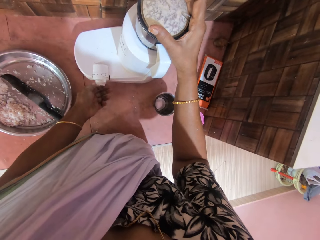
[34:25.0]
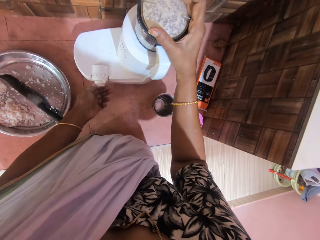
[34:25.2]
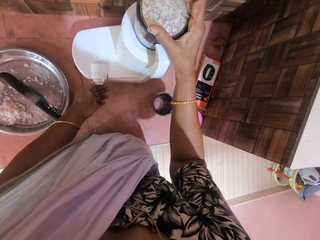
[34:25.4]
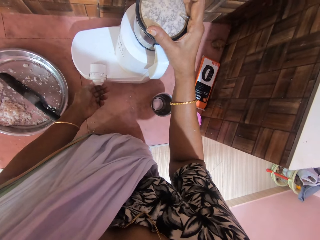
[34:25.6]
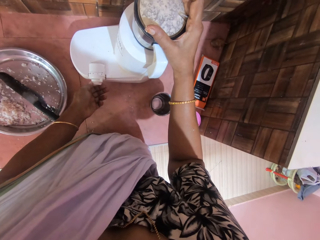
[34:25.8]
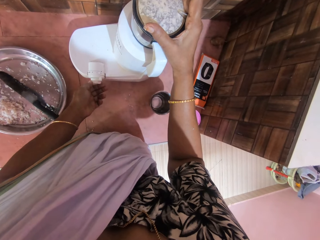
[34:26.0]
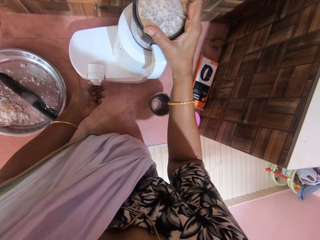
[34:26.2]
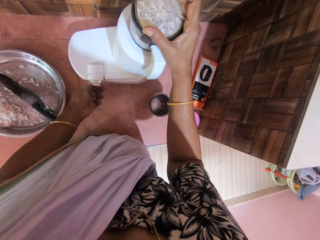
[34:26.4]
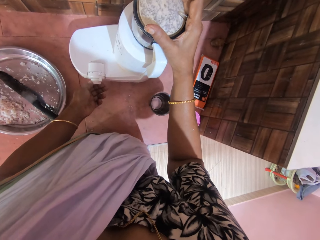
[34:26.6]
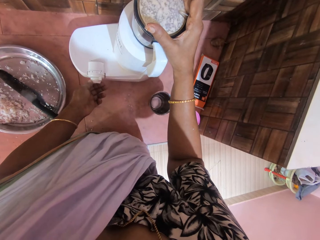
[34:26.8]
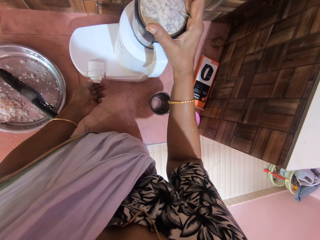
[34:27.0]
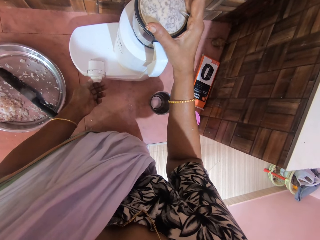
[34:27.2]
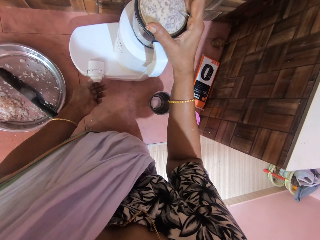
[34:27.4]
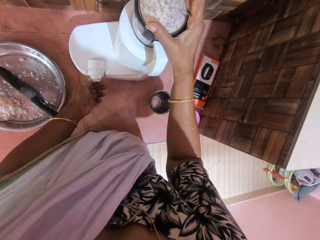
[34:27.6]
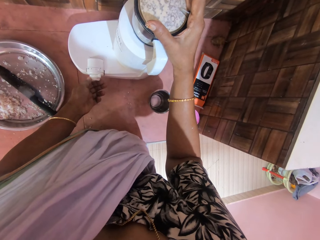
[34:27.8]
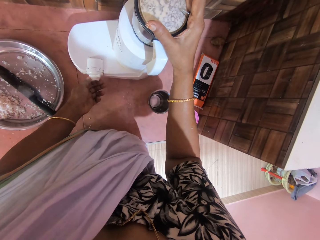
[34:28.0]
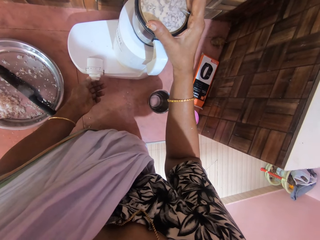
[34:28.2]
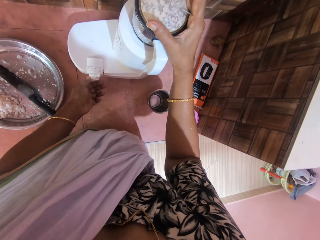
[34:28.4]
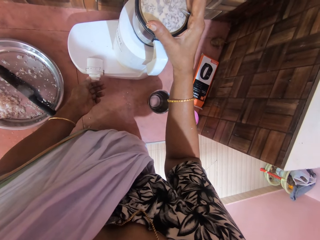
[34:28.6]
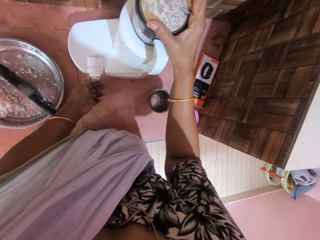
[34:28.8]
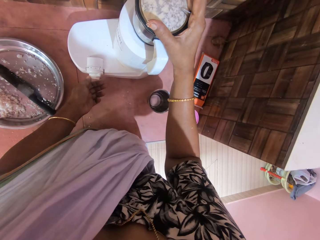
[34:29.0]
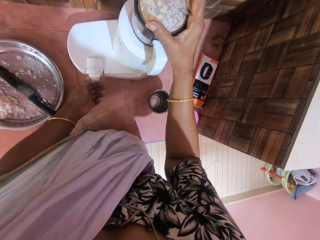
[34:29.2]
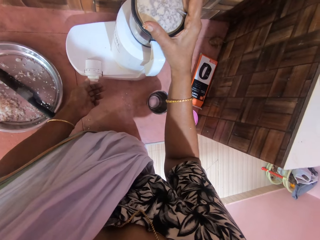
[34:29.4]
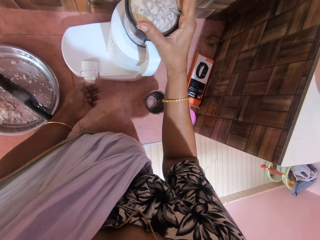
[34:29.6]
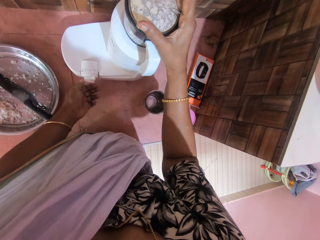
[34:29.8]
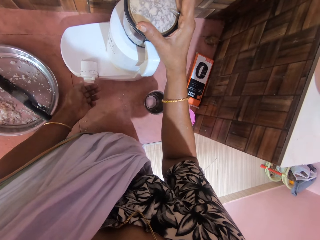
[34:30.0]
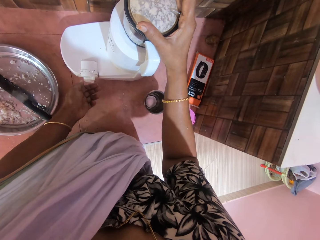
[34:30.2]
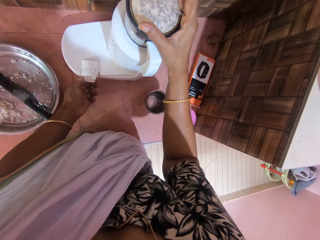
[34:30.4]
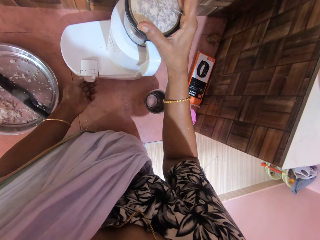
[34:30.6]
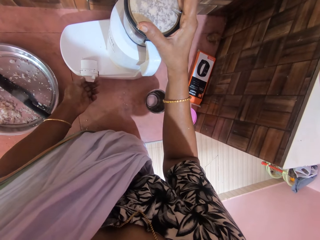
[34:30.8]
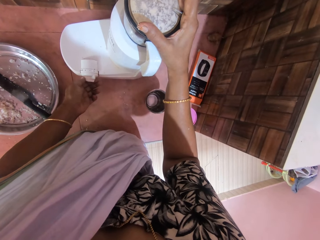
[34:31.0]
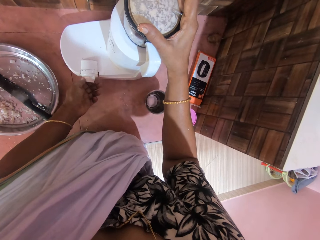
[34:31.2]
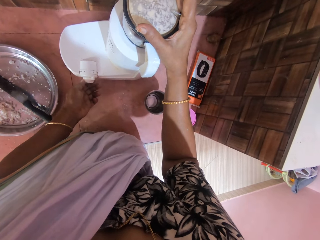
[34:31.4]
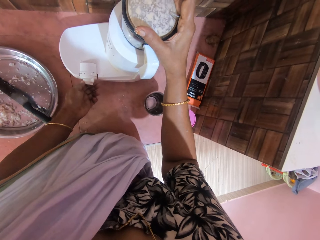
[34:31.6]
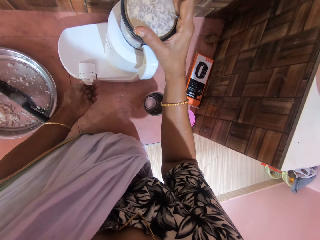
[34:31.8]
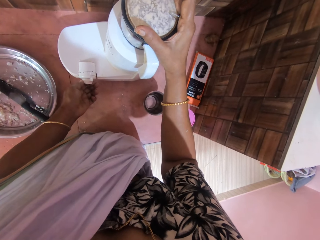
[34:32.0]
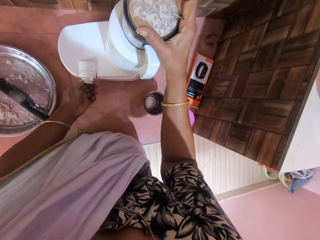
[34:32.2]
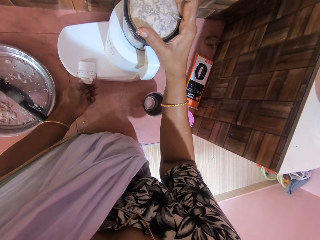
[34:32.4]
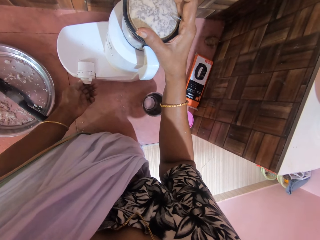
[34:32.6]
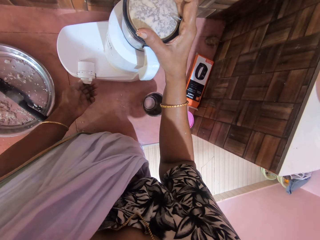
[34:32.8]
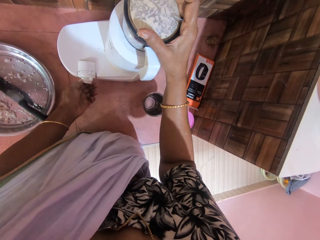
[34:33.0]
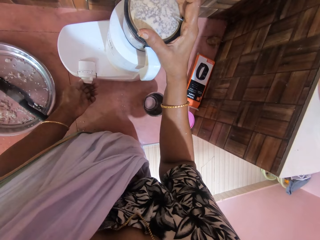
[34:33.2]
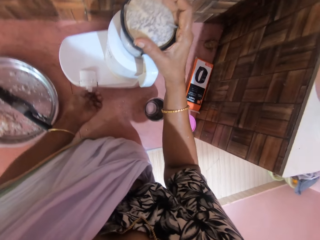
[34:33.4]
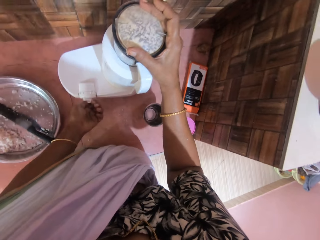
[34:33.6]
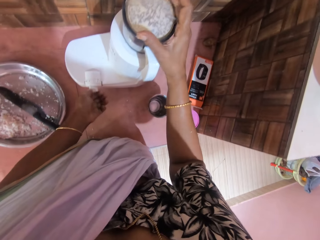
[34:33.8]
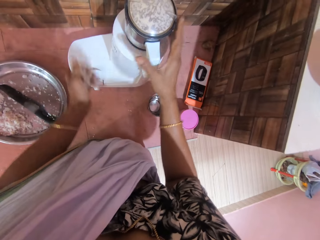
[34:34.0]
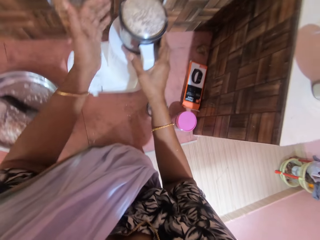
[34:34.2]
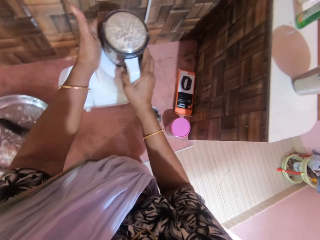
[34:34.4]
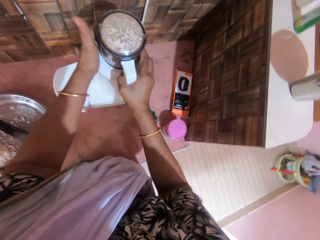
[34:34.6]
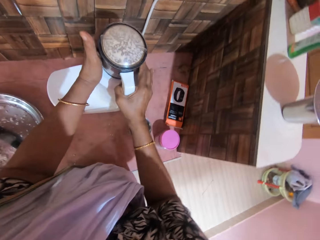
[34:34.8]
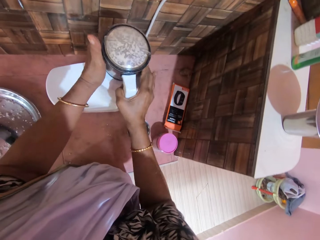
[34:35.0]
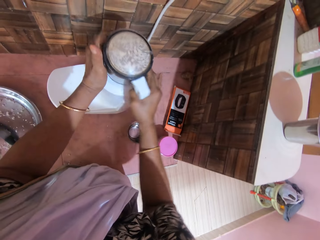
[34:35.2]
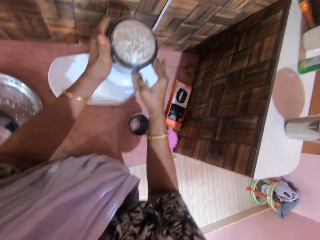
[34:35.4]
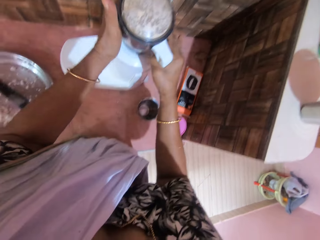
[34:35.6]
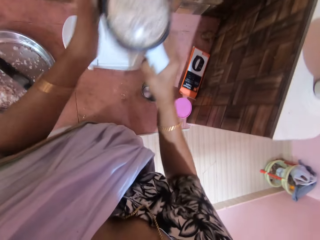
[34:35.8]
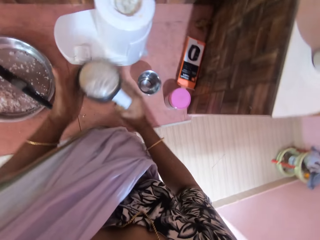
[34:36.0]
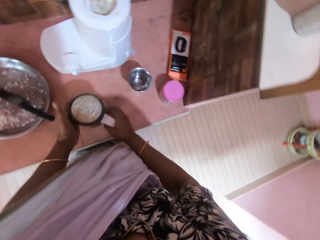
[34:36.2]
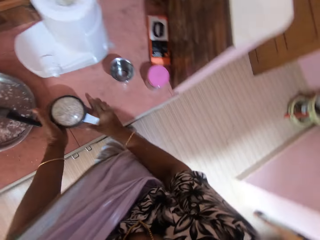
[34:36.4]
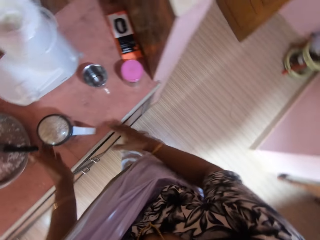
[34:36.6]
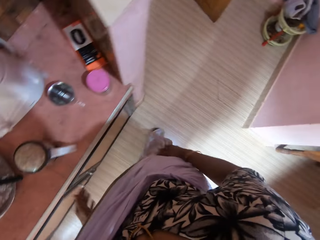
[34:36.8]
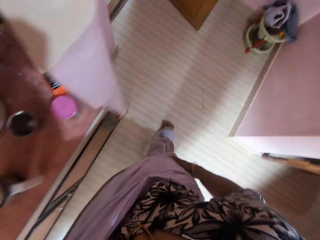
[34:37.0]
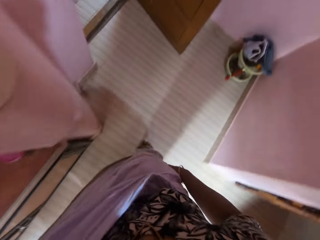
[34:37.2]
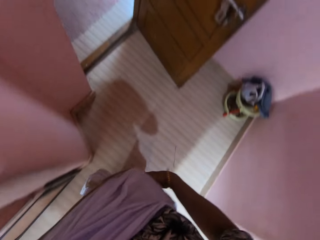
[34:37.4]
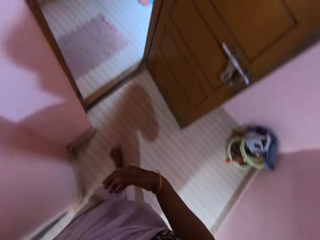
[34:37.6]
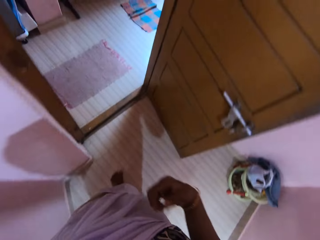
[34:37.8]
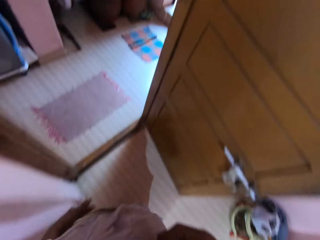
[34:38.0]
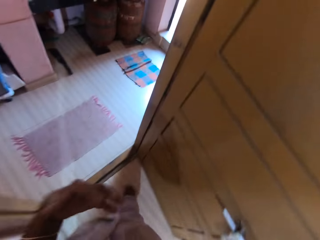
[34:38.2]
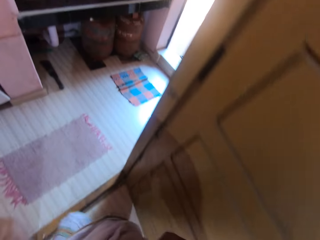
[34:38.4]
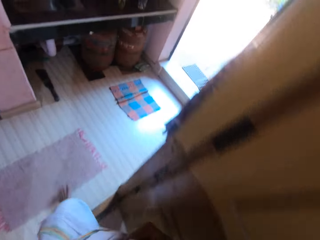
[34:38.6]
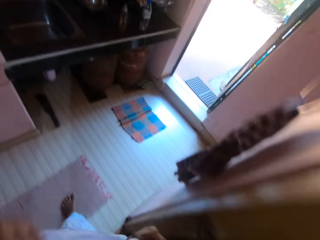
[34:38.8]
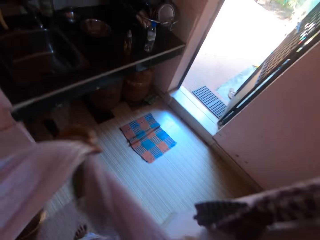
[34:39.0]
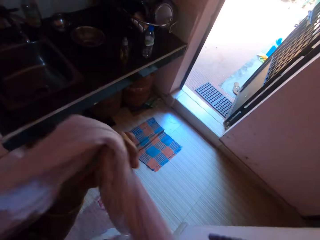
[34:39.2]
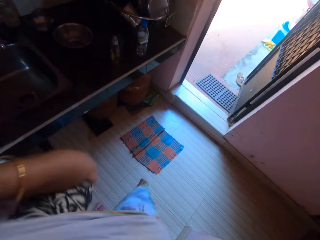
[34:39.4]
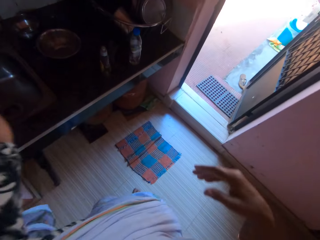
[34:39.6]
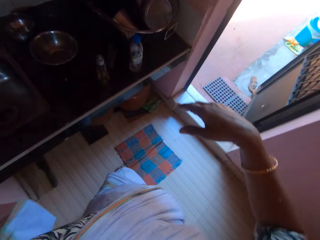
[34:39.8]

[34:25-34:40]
The camera wearer switches off the blender. They remove the blender cup from the blender engine on the table with both hands. They hold the jug with both hands. They drop the blender cup on the table with both hands. They walk through a doorway.

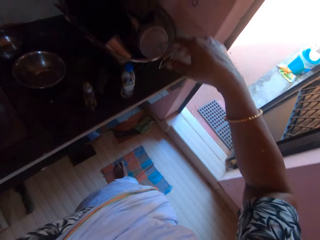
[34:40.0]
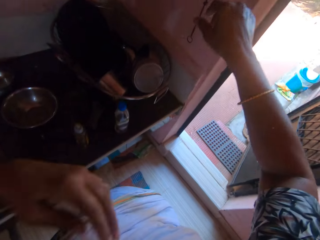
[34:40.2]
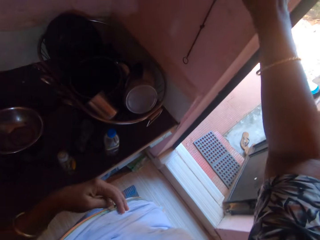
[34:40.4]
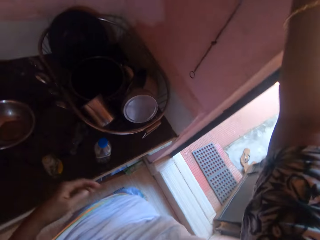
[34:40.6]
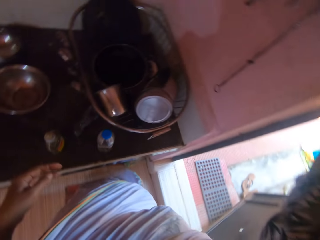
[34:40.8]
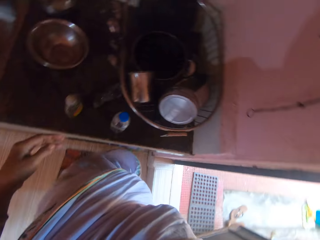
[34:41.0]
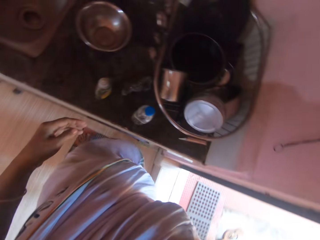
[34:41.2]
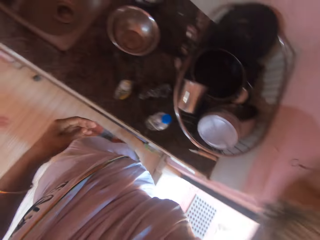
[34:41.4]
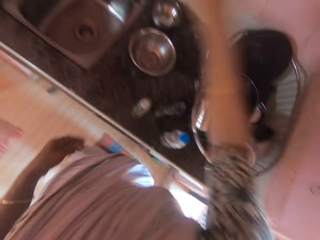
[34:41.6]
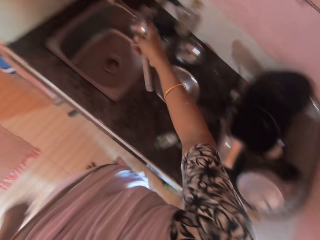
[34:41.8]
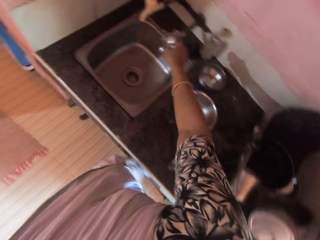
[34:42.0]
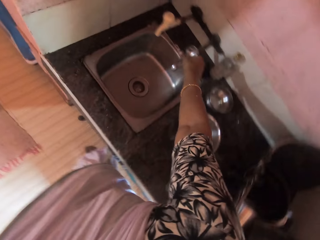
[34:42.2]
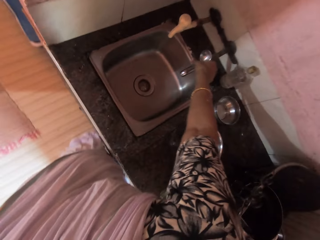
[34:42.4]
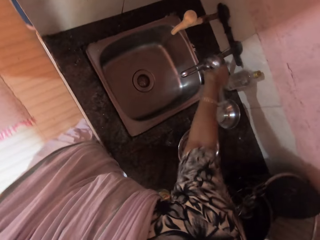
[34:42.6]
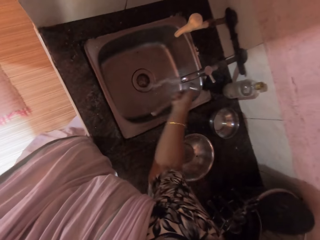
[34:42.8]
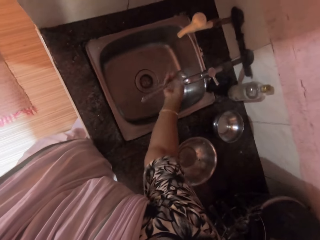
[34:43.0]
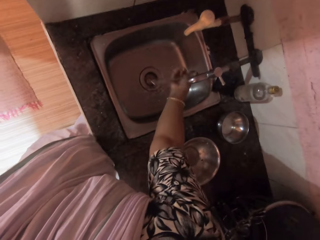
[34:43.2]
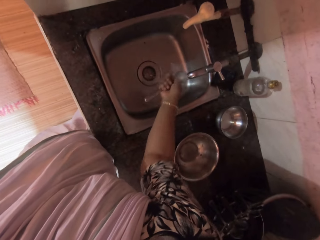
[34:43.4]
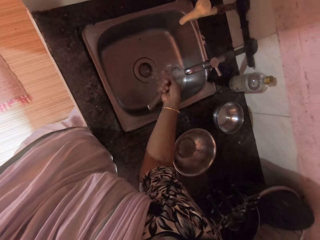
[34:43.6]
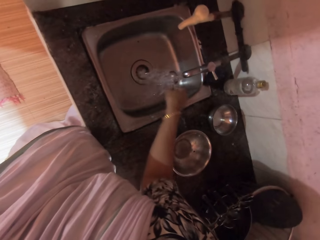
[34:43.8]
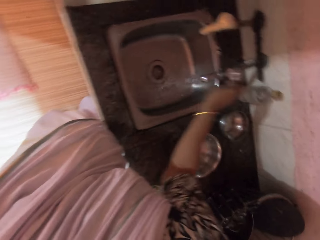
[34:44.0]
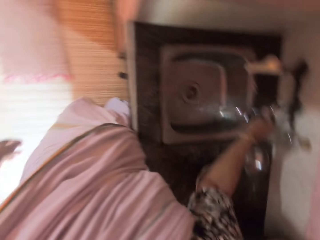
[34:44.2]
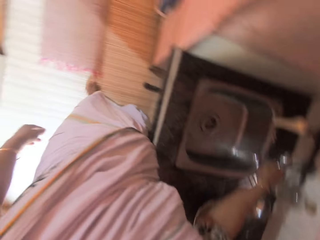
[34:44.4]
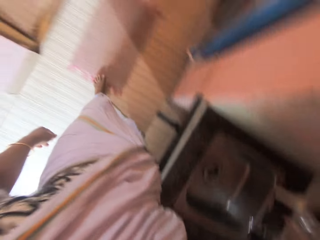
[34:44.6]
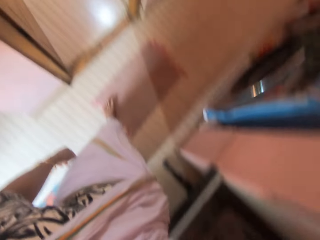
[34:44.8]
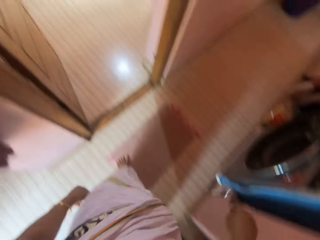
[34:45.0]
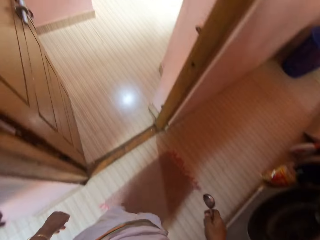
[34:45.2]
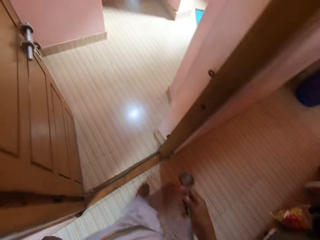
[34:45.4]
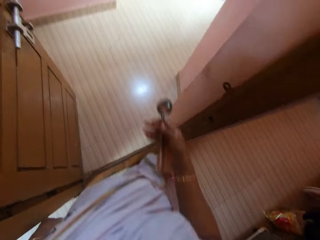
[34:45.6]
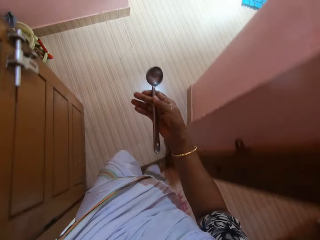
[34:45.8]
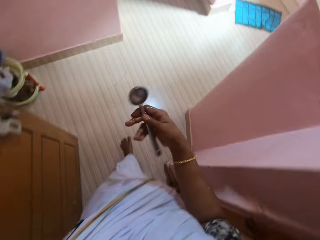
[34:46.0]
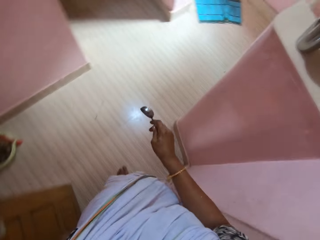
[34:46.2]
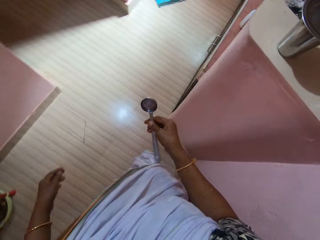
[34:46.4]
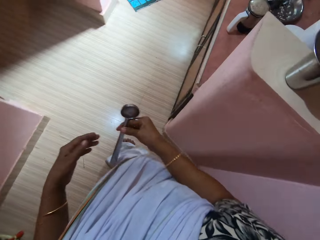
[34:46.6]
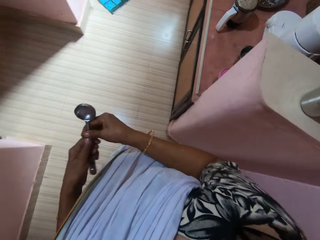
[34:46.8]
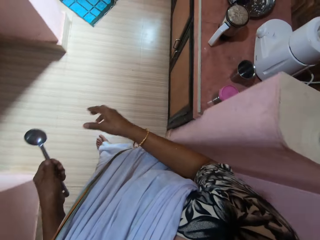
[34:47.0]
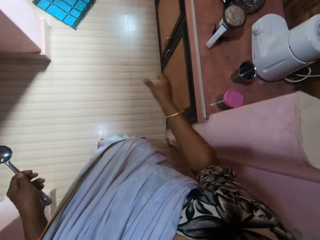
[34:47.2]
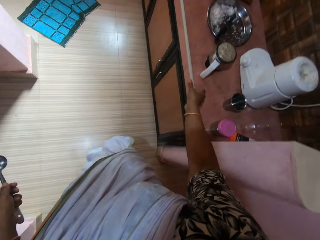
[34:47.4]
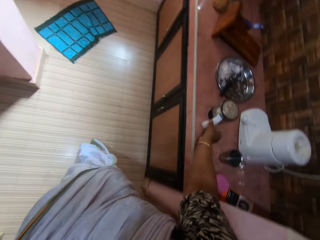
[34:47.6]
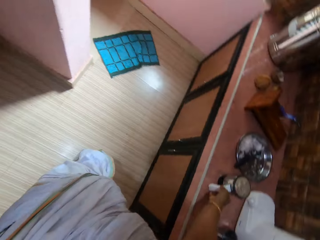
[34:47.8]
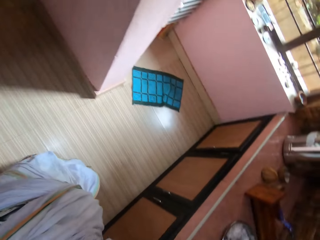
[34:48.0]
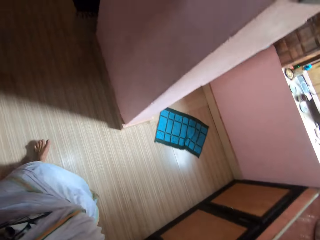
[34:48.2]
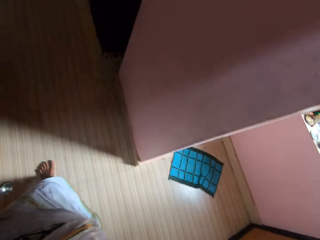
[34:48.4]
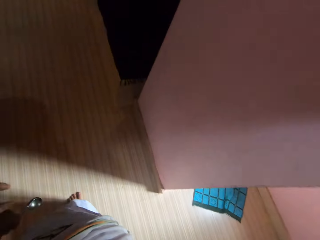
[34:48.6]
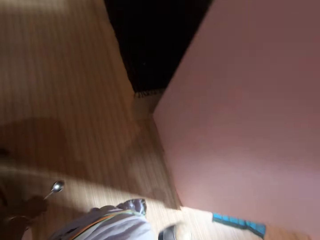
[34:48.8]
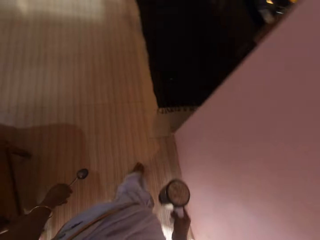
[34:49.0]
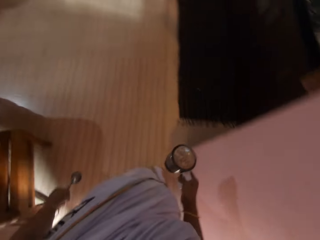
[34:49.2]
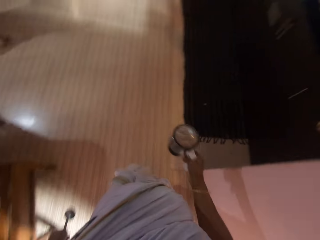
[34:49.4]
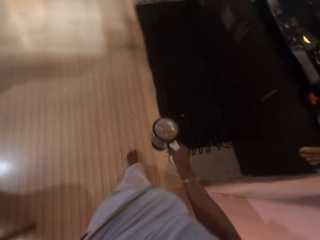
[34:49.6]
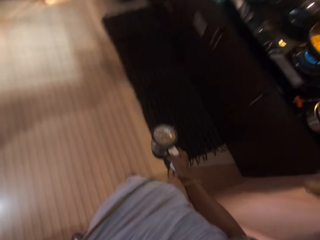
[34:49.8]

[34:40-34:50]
The camera wearer raises the right hand. She takes a spoon. She turns on a tap on a sink with her right hand. She rinses the spoon in her right hand under the tap on the sink. She turns off the tap on the sink with her right hand. She walks through the doorway. She passes the spoon from her right hand to her left hand. She picks up the blender cup or jug from the table with her right hand. She walks.
